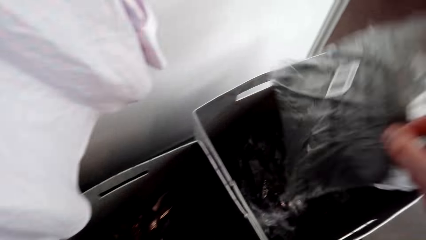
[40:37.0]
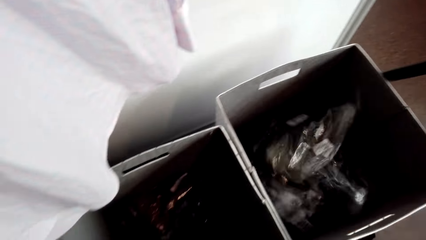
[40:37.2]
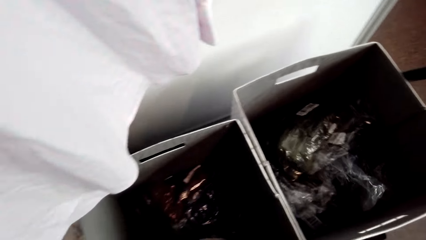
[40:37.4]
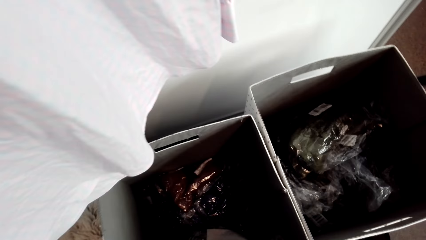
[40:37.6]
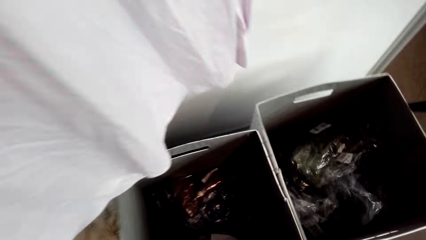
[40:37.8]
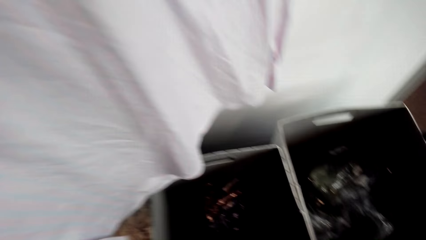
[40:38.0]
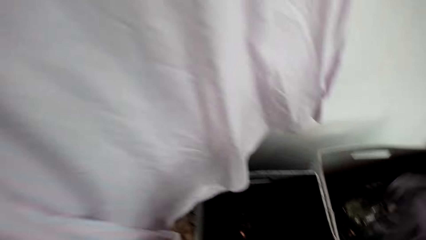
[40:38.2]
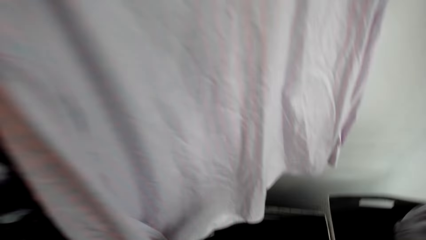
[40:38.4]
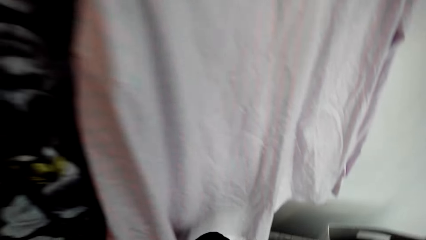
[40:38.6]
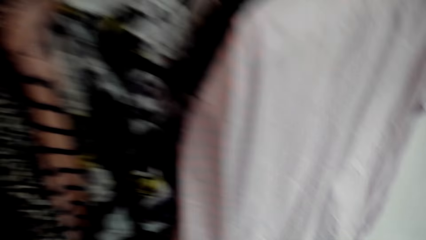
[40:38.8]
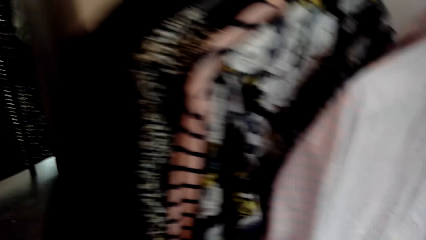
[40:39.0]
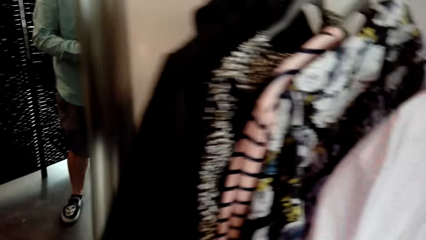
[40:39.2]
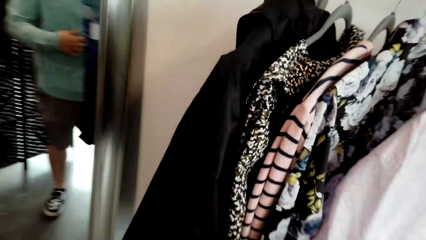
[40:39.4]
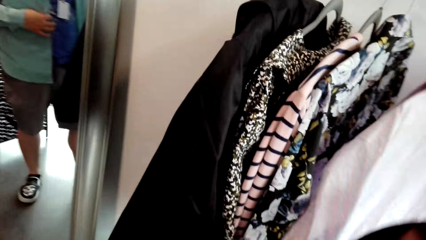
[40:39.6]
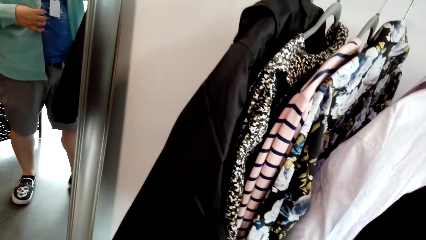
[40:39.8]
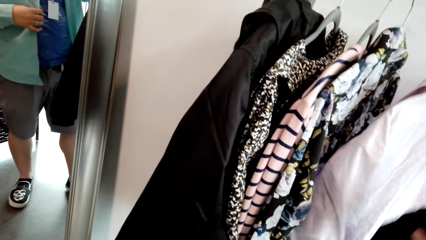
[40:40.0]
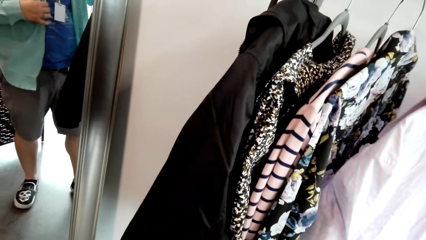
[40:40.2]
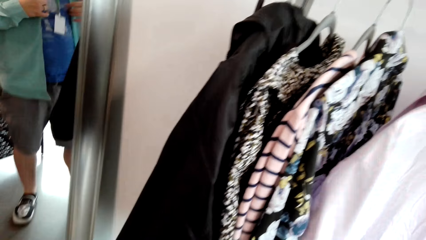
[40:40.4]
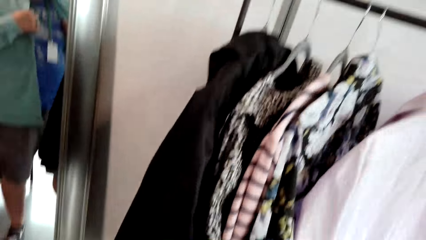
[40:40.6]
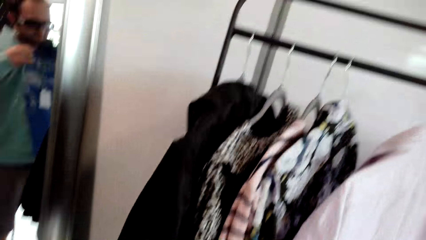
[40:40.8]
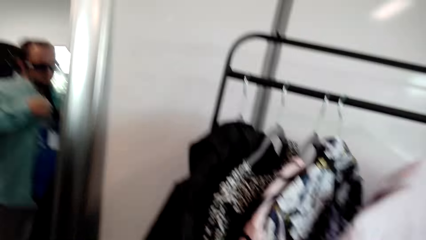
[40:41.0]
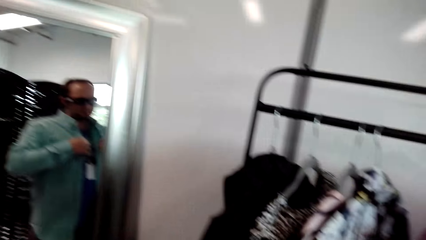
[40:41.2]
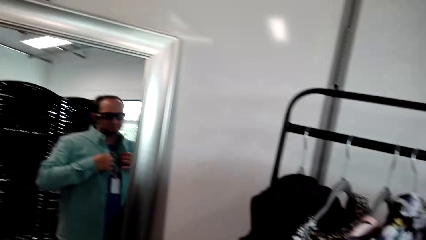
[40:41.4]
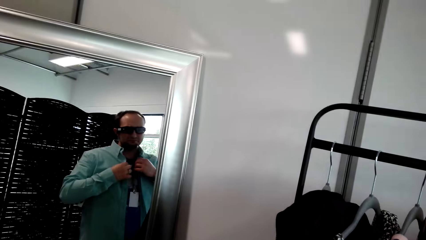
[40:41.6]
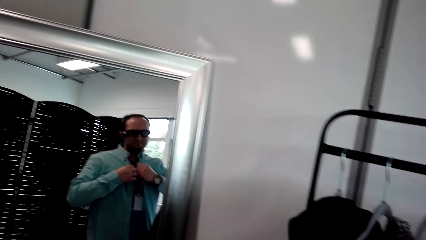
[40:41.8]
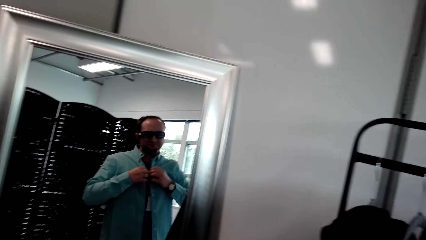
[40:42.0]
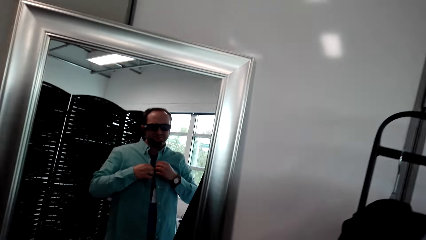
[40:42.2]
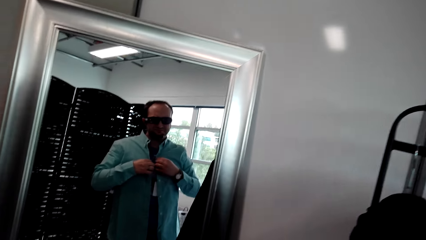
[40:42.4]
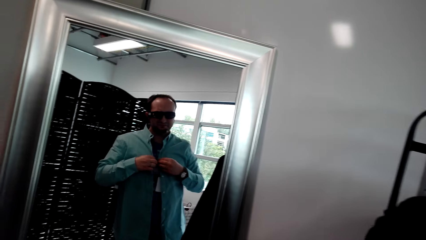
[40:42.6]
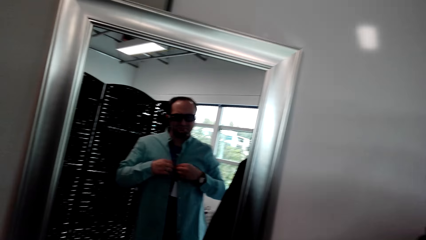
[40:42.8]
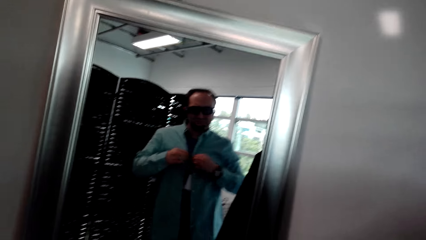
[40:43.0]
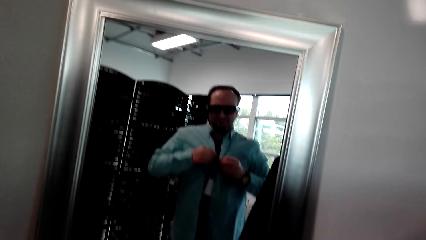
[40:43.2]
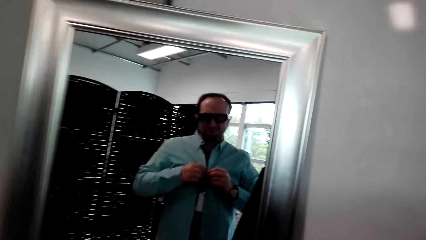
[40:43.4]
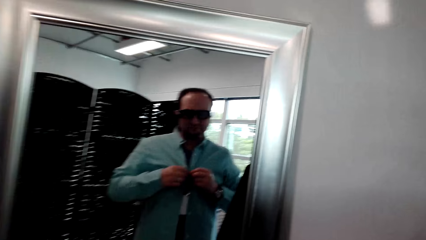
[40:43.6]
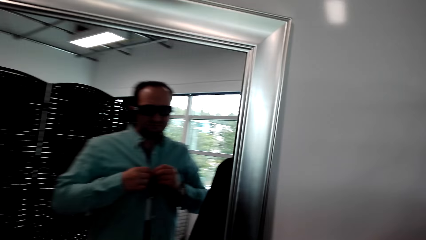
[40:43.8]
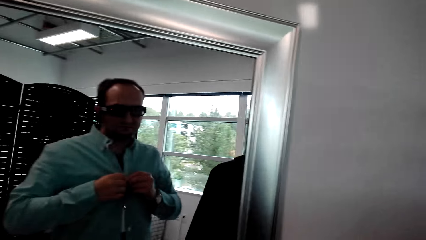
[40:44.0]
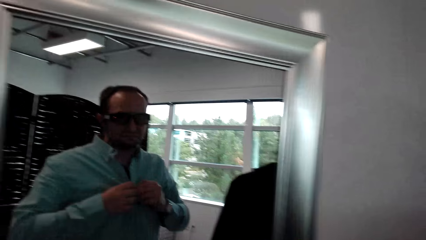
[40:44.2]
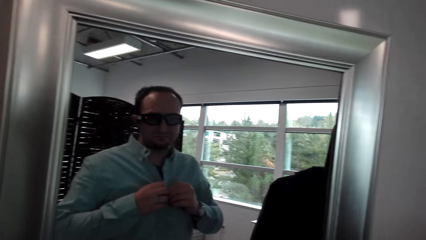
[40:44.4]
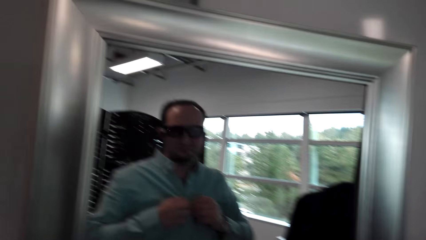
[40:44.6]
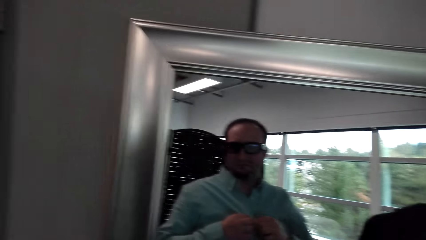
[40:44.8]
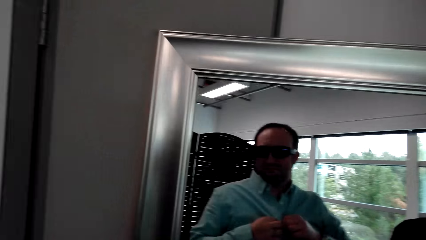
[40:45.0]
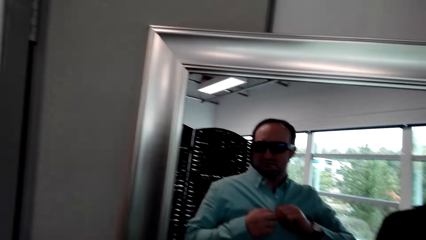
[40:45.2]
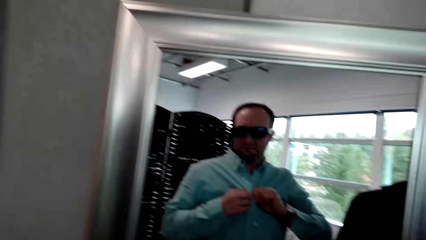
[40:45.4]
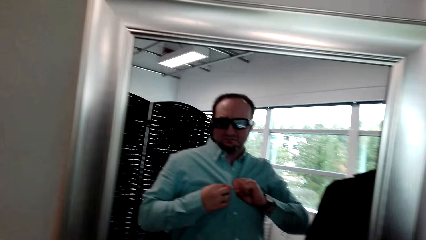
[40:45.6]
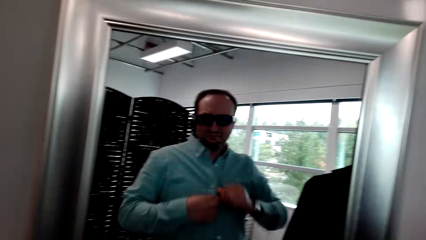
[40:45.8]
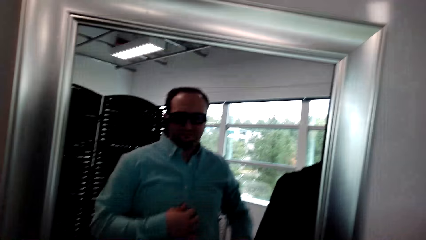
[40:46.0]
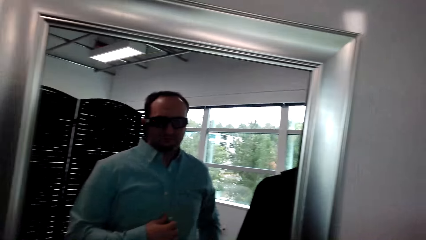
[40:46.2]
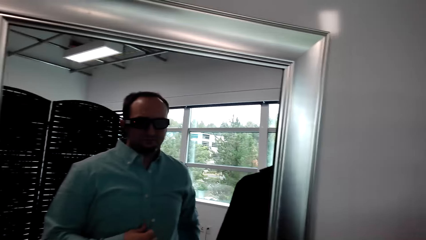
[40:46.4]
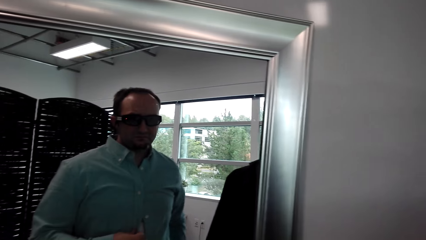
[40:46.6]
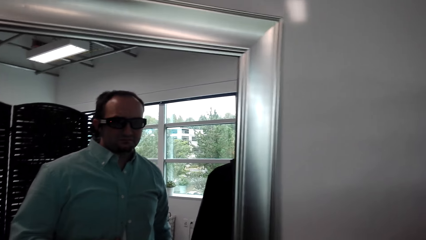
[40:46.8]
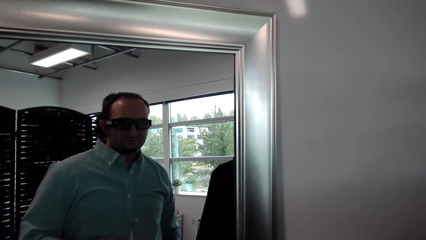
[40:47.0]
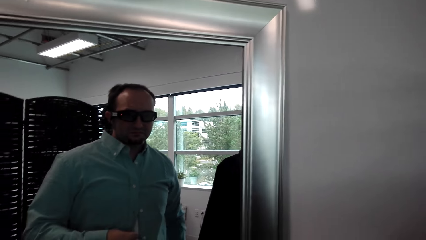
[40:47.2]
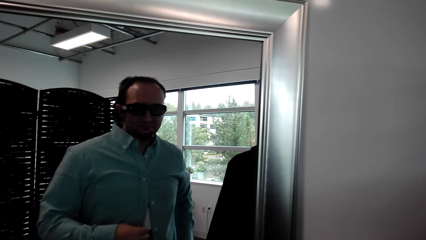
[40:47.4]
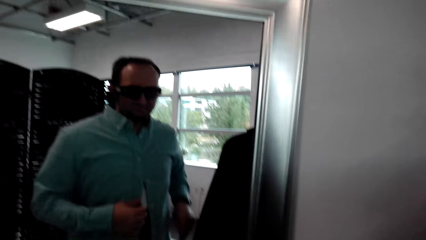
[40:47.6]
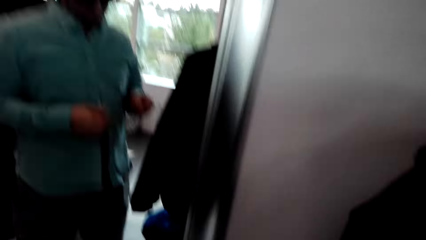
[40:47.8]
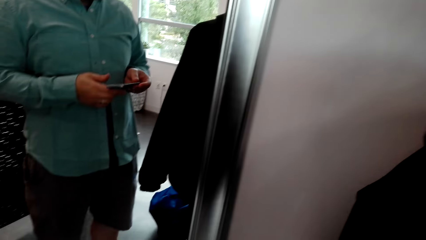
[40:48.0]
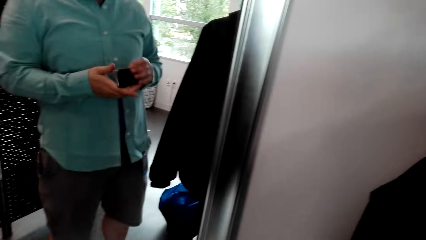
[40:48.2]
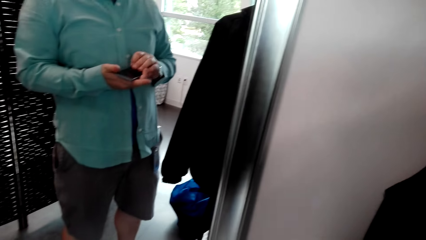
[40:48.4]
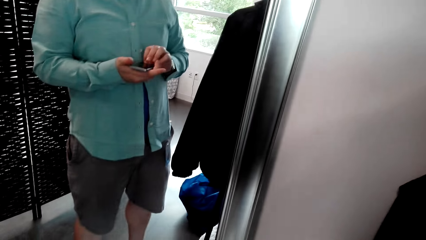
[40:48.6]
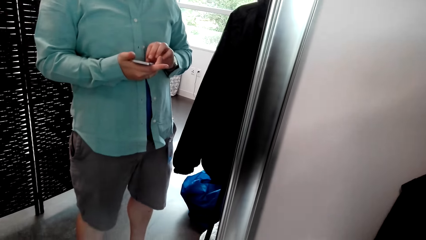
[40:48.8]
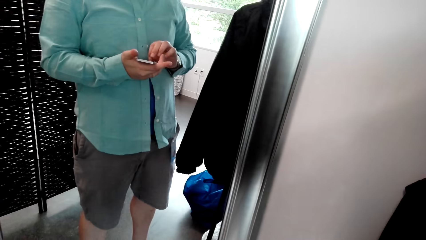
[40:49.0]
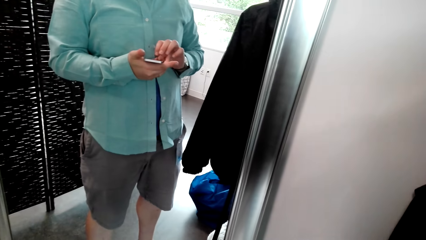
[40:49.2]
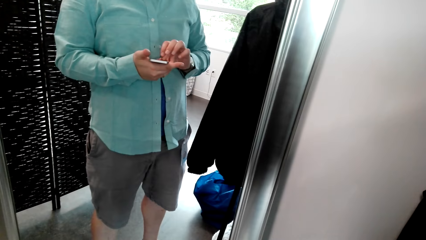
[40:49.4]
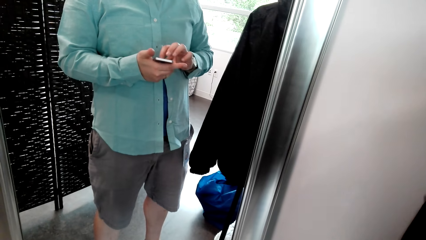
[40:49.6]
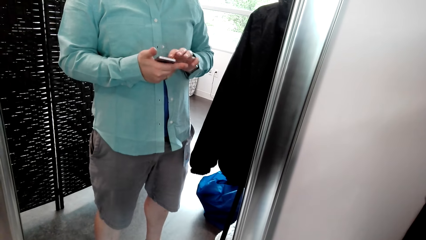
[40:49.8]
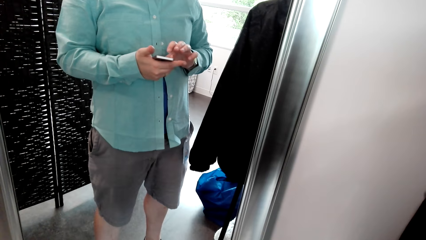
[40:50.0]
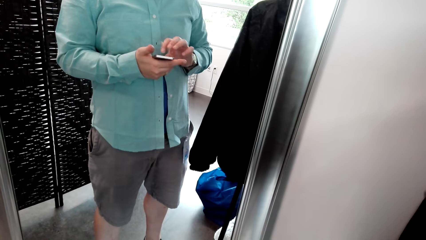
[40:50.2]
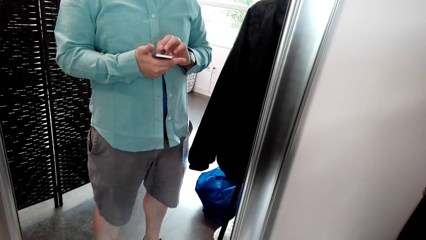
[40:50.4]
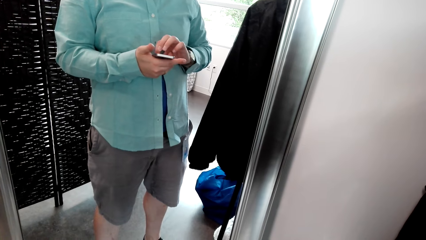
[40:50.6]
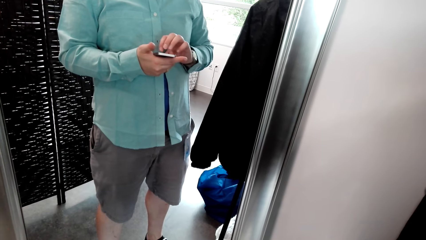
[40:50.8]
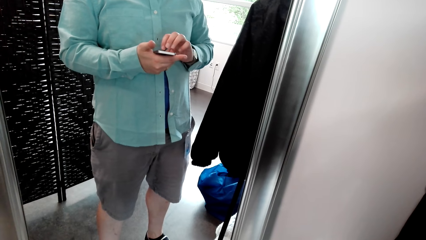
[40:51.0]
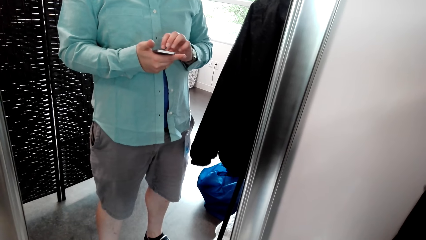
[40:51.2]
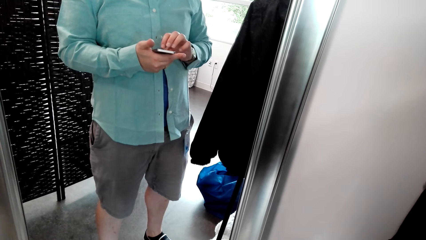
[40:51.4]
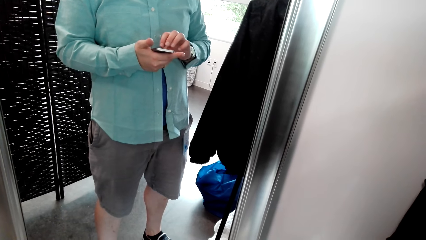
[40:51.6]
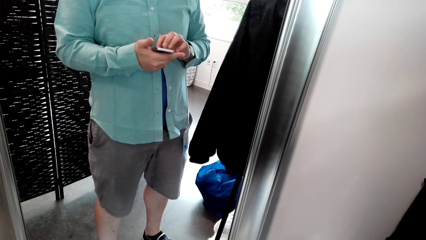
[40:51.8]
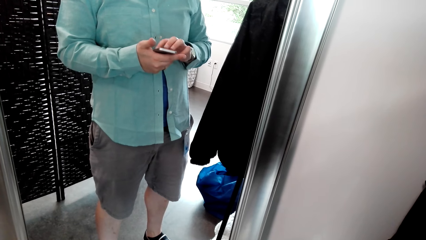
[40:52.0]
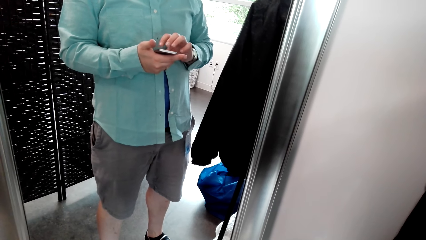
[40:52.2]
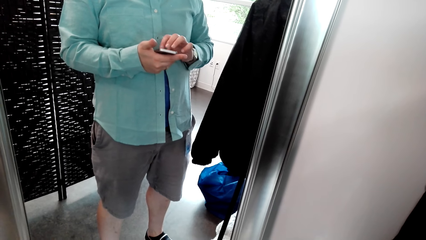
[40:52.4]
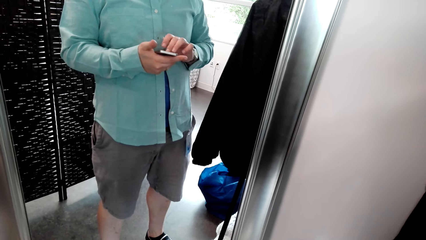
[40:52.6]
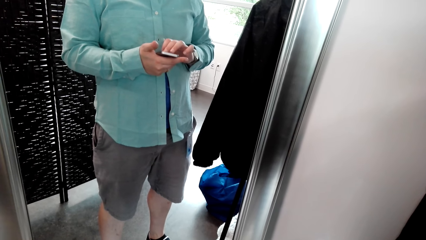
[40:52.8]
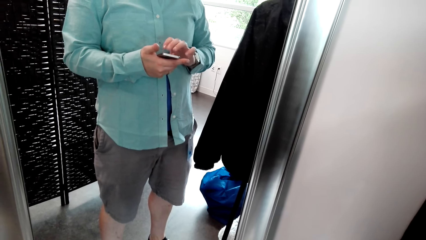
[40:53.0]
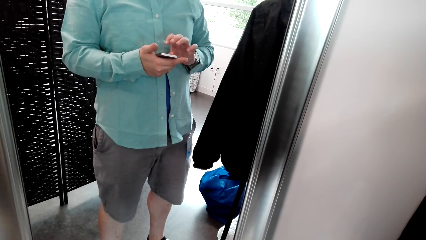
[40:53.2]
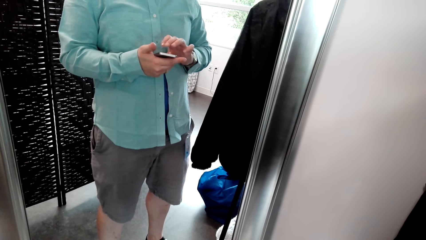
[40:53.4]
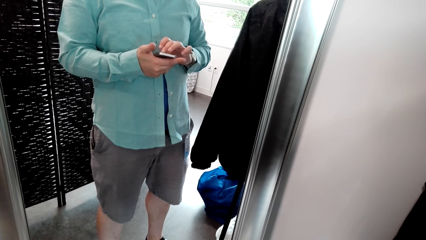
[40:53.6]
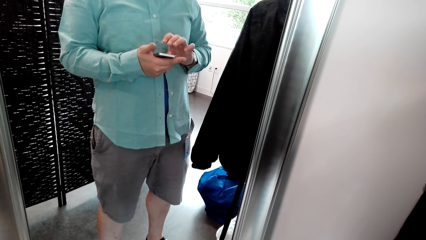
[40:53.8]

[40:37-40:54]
The camera wearer drops the package in the laundry basket. They stare at the mirror. They adjust the shirt. They button the shirt. They pick up the phone from the pocket. They stare at the phone. They operate the phone.
